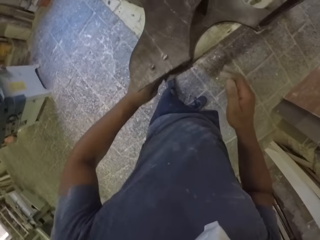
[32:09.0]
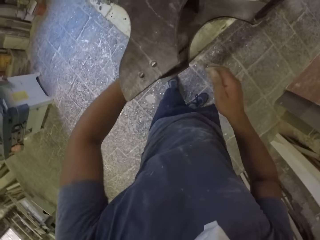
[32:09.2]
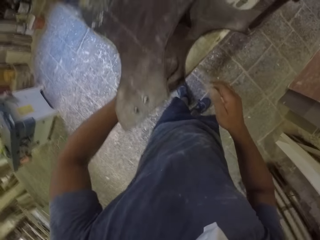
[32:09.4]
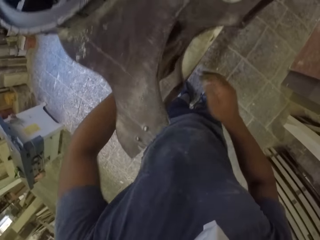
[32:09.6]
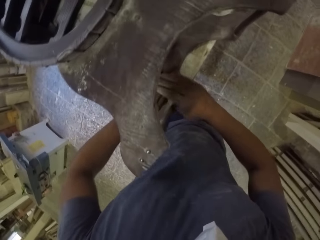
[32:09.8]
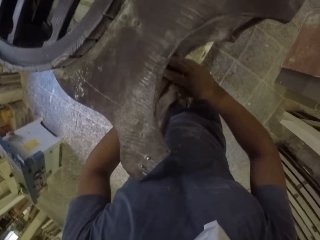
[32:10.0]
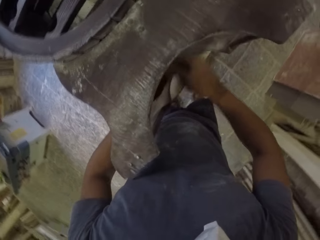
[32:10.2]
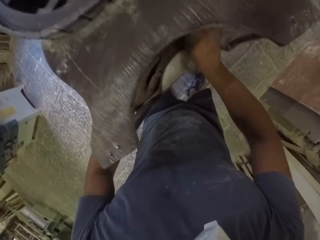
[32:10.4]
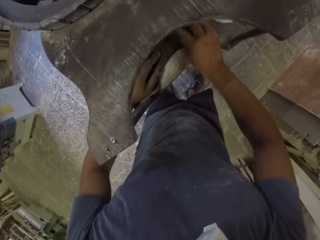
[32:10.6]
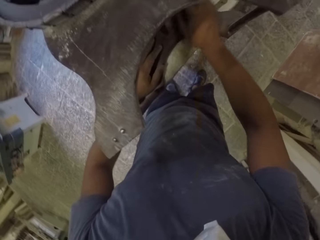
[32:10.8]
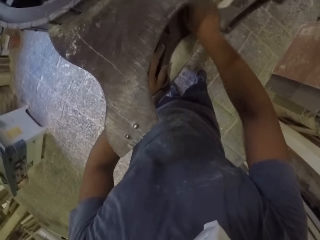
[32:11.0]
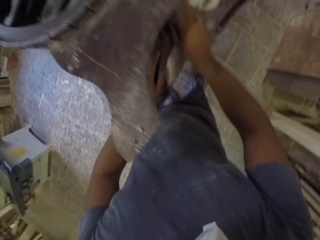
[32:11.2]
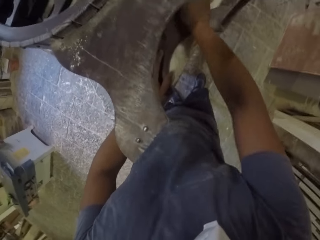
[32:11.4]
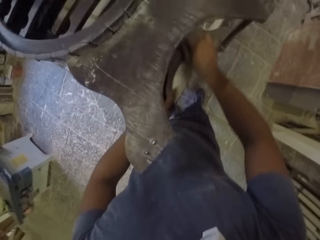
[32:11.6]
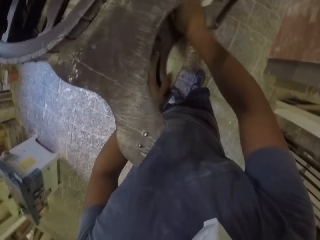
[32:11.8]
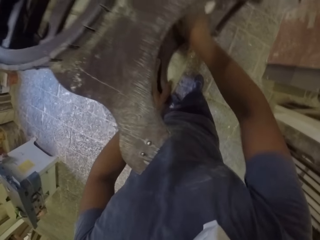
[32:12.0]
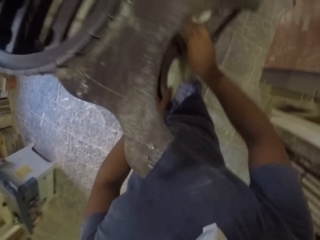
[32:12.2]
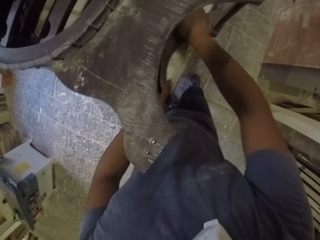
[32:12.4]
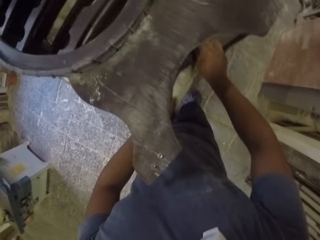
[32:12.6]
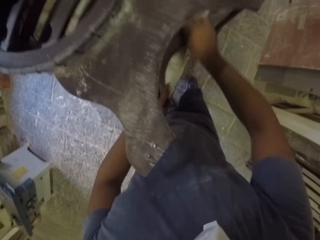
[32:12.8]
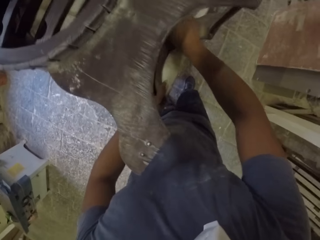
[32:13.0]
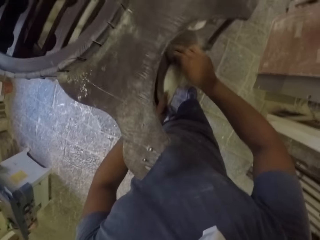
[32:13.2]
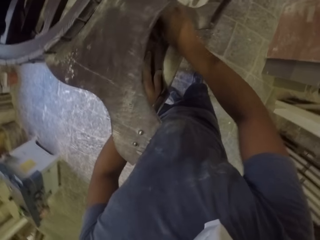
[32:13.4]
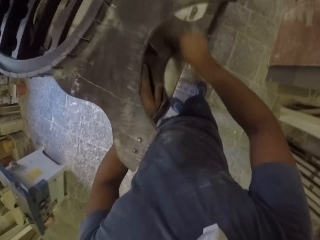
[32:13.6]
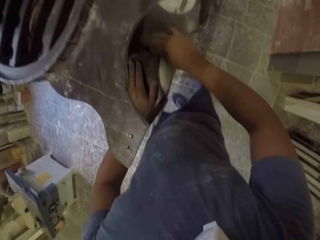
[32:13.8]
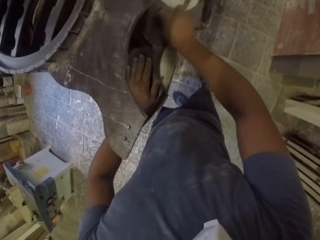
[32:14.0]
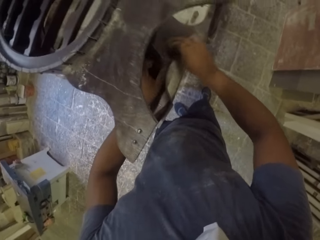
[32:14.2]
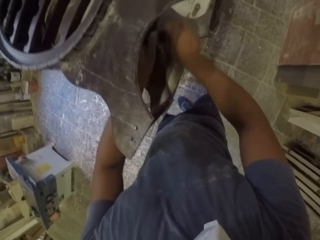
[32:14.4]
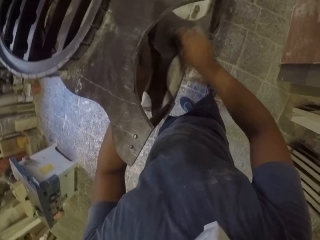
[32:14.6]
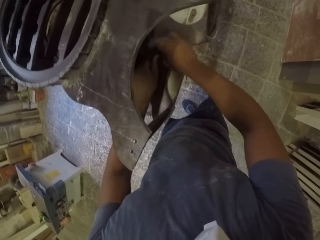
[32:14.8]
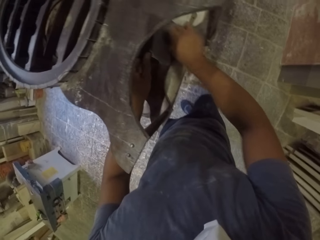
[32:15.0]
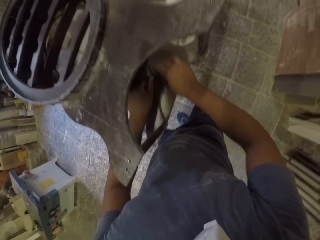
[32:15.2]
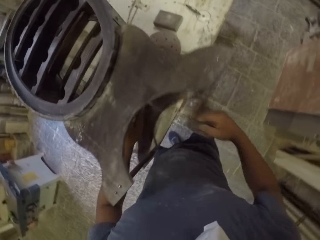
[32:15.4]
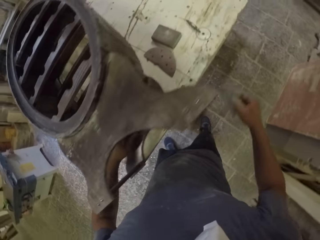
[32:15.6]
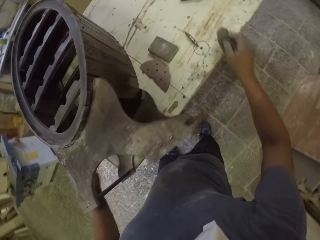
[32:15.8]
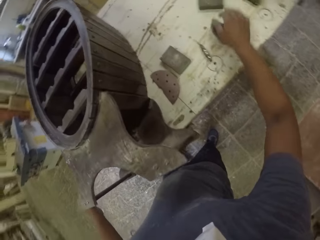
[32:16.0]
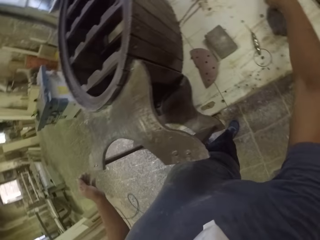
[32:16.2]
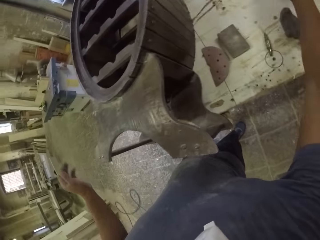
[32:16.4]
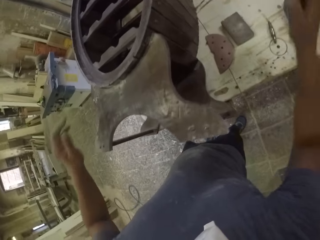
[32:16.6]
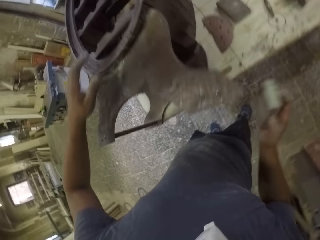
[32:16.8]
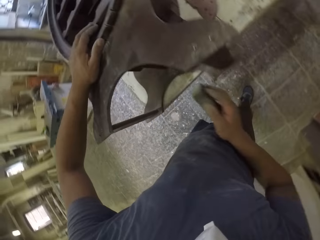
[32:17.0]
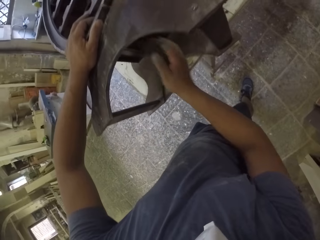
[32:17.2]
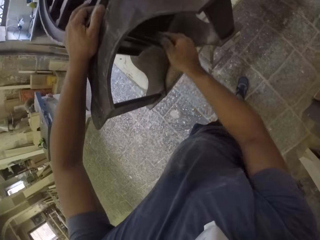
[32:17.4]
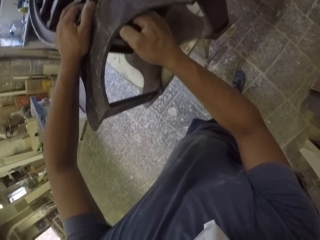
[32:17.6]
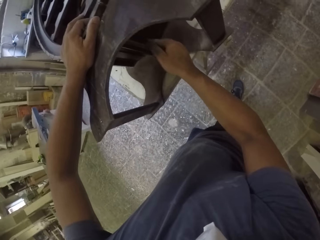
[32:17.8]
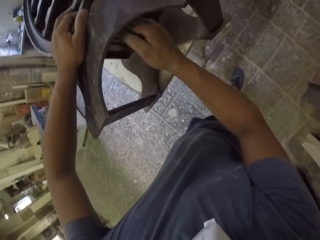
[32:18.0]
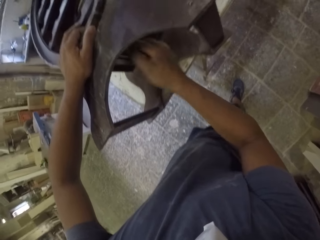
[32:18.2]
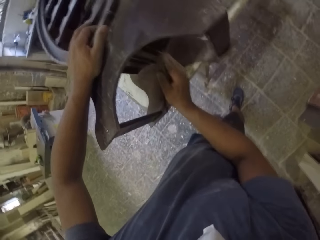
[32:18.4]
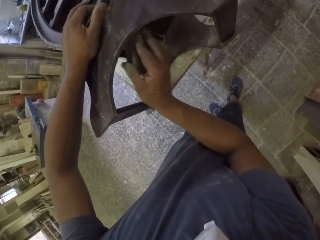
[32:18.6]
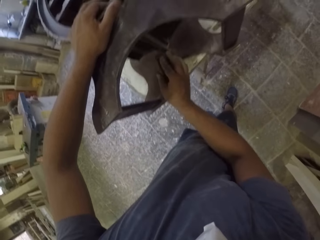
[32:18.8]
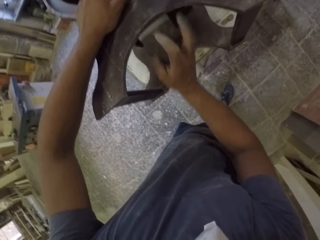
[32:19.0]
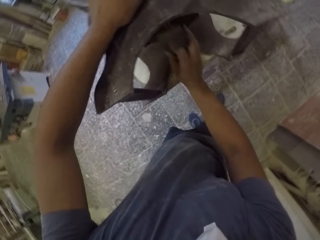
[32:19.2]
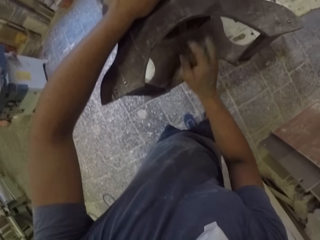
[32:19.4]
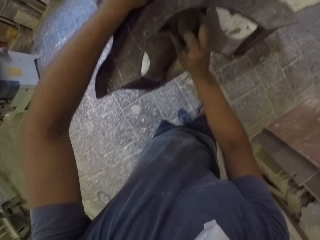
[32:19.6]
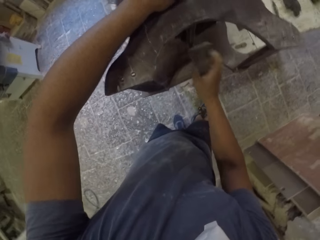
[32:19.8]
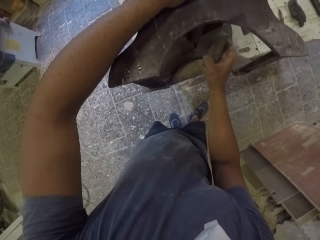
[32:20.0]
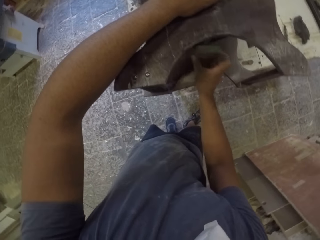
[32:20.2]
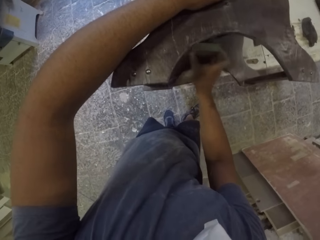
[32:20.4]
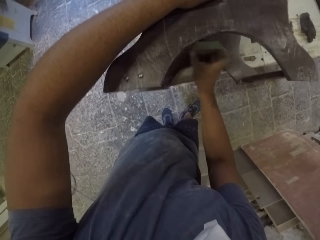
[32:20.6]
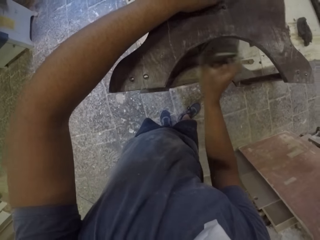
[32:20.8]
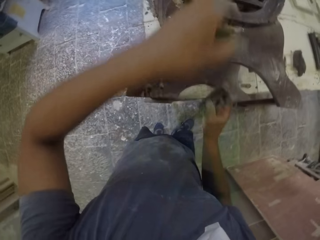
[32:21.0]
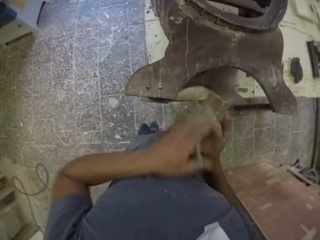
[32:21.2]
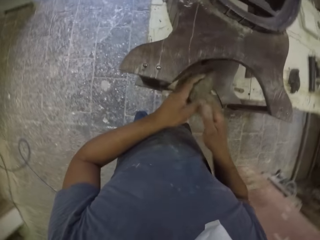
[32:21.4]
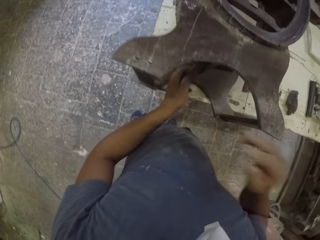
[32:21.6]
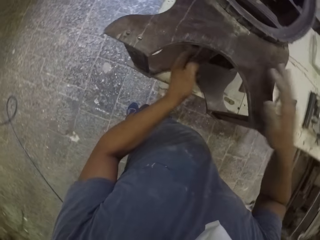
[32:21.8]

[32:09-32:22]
The camera wearer places the sand paper on the table. They pick up the sand paper on the table. They smoothen a wooden stand with the sand paper.

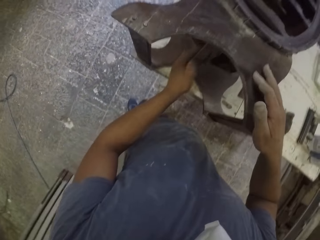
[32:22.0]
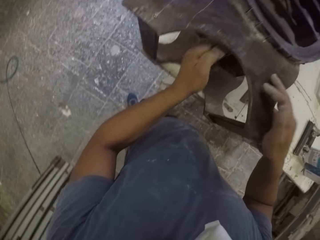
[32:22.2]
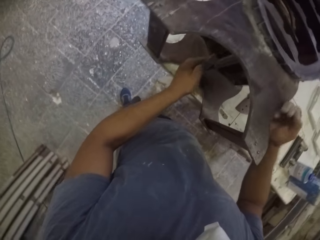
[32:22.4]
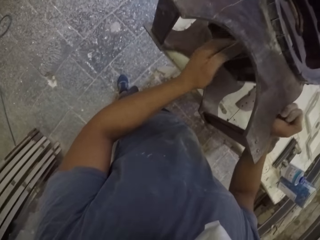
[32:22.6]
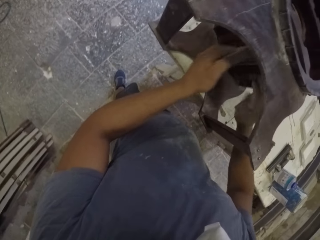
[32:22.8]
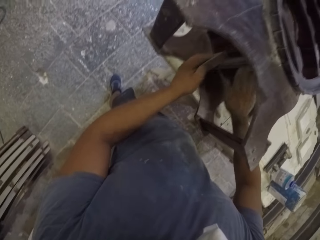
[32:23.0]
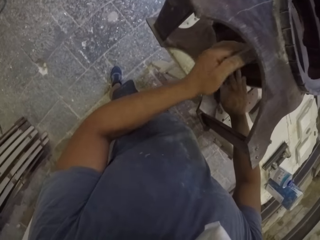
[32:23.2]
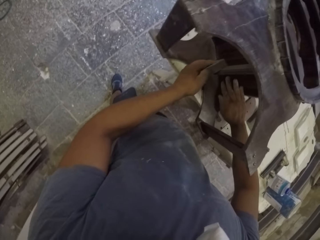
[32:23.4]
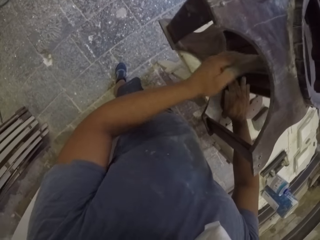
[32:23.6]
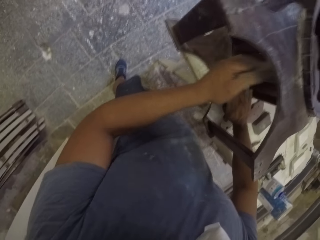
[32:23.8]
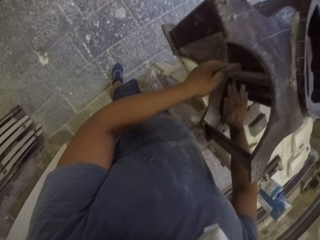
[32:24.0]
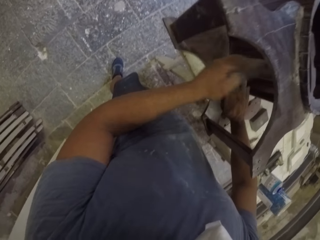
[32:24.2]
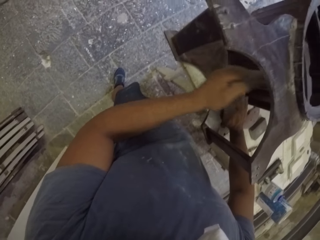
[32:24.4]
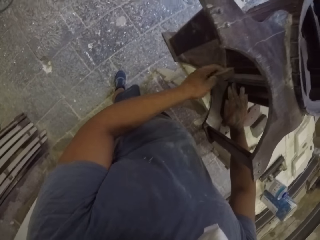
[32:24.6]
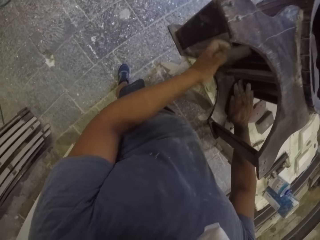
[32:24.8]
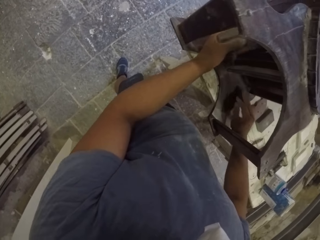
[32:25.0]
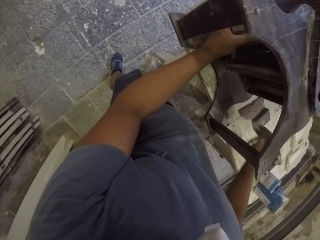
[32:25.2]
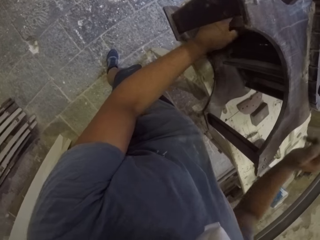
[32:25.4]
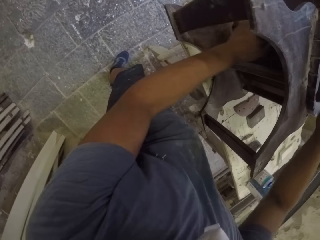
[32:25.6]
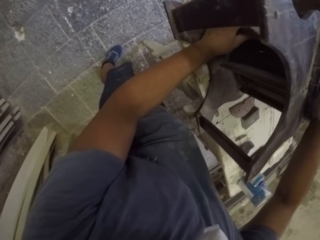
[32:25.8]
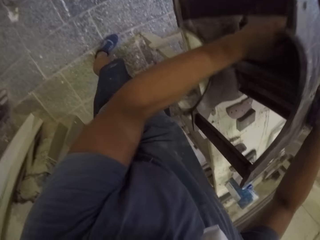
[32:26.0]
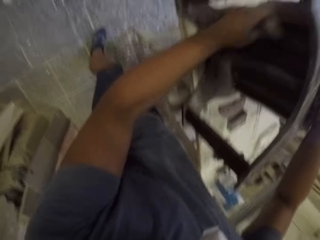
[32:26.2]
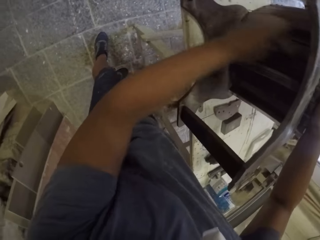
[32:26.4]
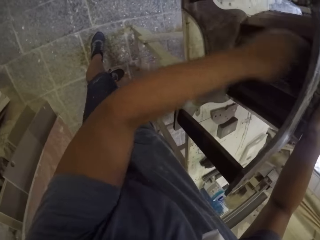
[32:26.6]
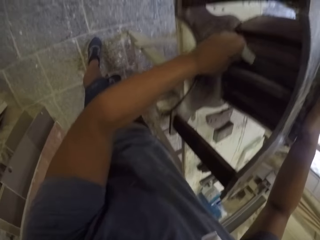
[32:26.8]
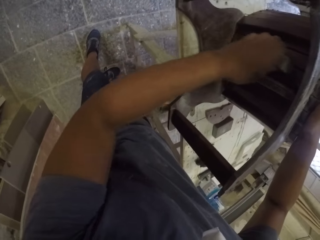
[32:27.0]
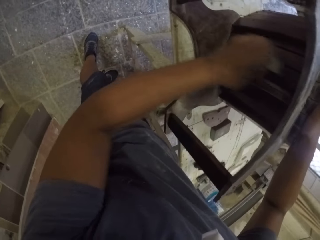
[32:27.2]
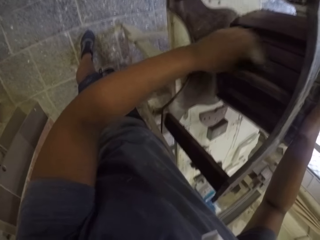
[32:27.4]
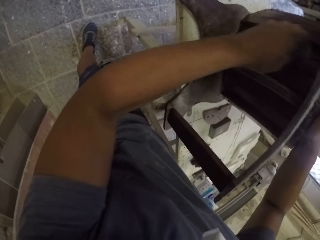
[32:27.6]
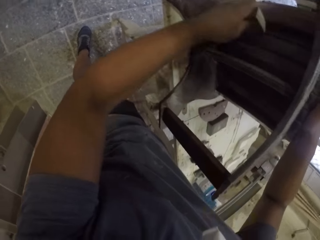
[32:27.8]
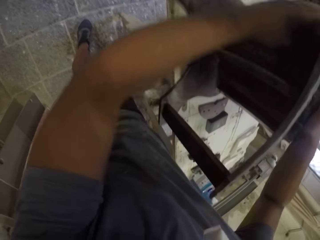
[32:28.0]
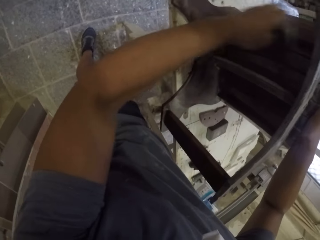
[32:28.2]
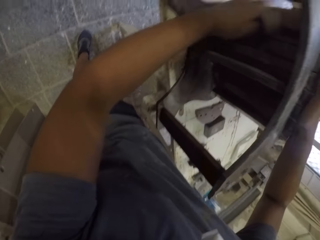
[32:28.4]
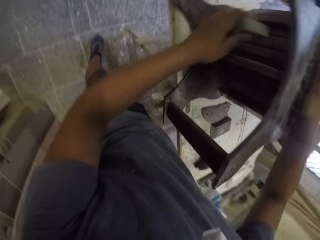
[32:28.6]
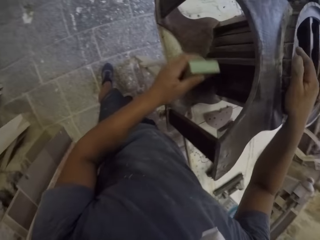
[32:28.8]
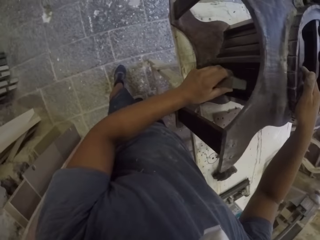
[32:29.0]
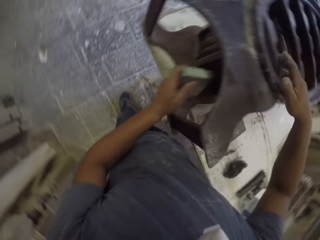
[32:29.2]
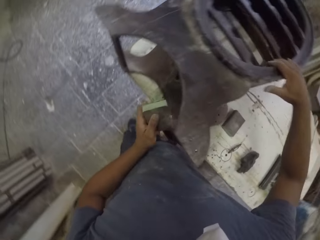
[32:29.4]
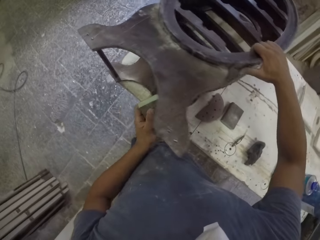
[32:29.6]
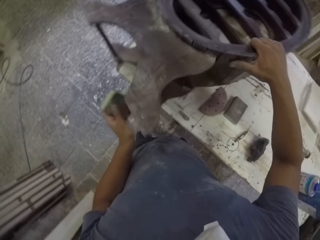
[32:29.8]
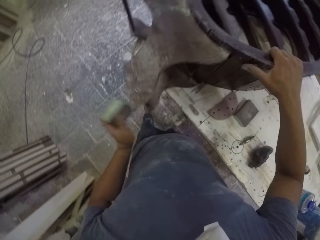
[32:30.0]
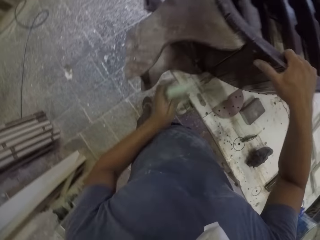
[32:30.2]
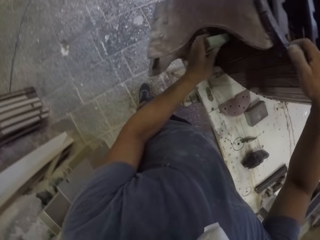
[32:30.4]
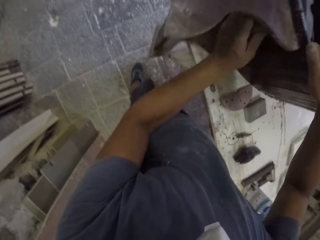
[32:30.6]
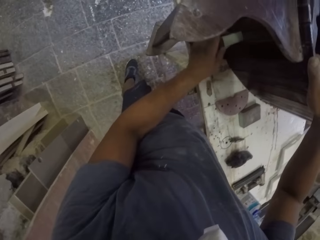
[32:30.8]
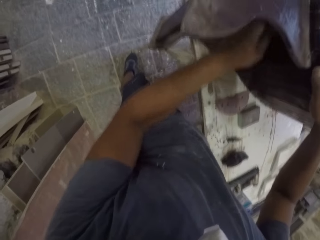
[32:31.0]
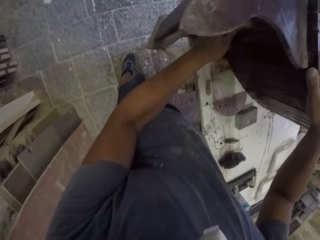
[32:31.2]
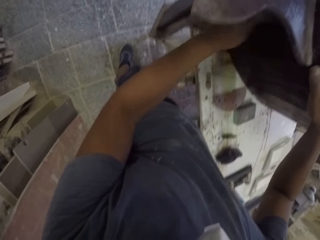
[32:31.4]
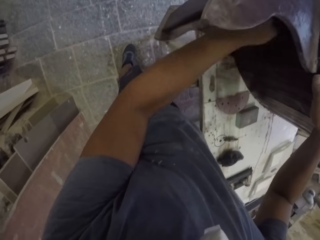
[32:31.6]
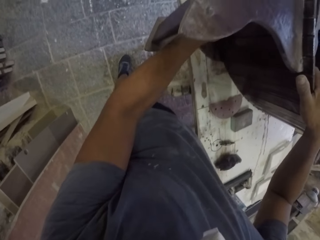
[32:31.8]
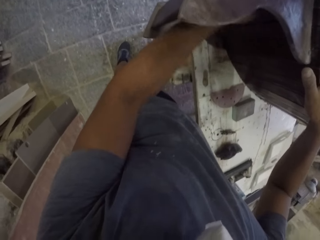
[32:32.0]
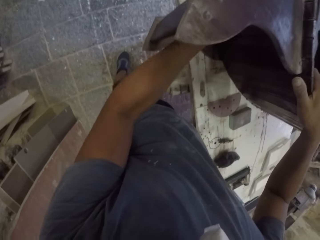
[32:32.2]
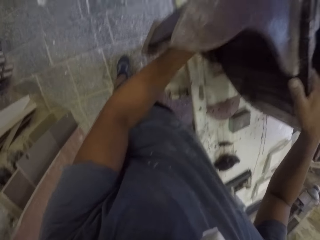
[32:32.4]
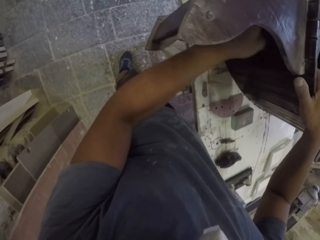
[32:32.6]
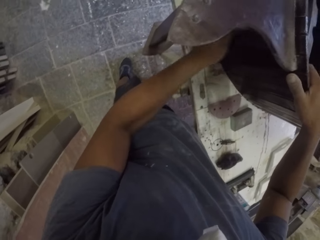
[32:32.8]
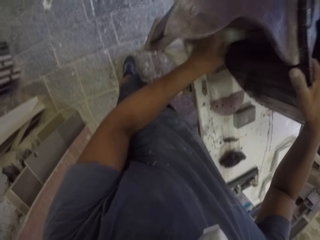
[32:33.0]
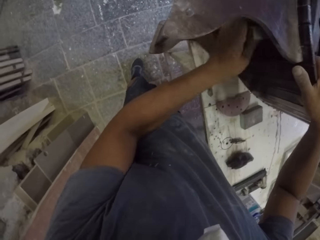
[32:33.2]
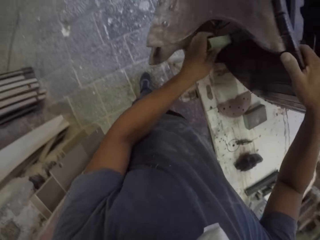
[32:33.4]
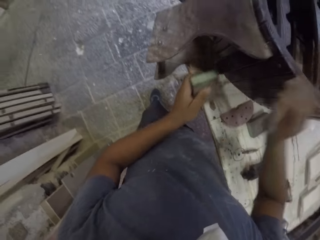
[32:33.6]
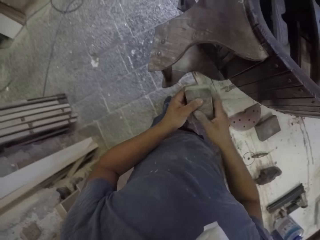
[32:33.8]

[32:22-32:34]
The camera wearer moves their hands and holds the sand paper. They scrub the furniture with the sand paper. They scrub the furniture with the sand paper again. They touch the furniture. They turn the furniture. They scrub the furniture with the sand paper.
